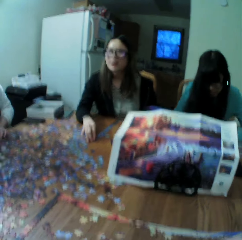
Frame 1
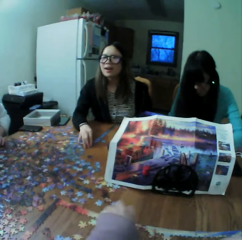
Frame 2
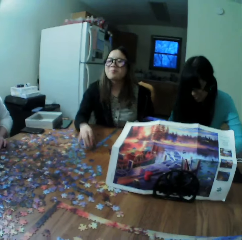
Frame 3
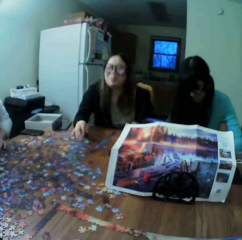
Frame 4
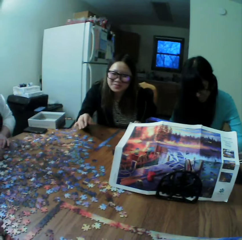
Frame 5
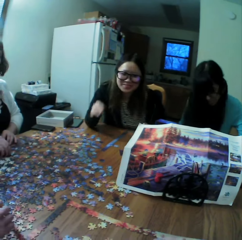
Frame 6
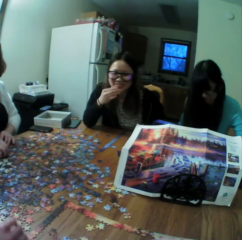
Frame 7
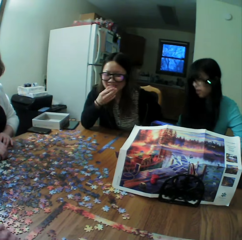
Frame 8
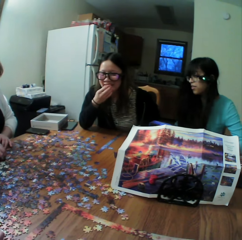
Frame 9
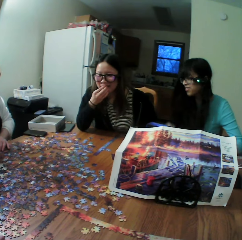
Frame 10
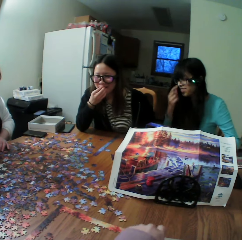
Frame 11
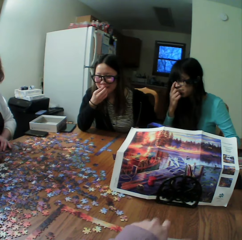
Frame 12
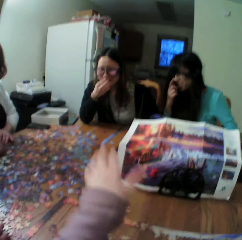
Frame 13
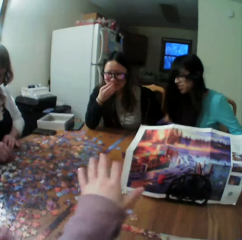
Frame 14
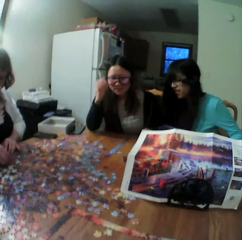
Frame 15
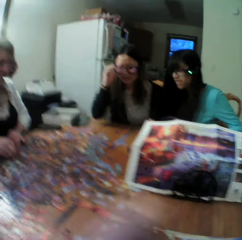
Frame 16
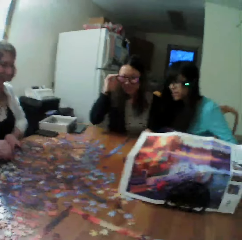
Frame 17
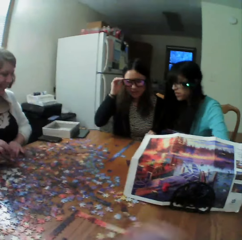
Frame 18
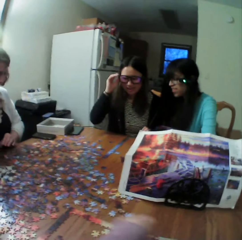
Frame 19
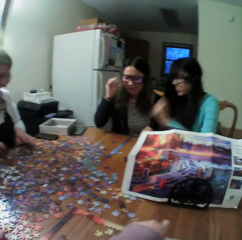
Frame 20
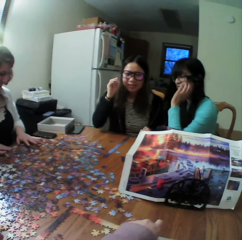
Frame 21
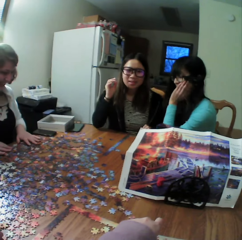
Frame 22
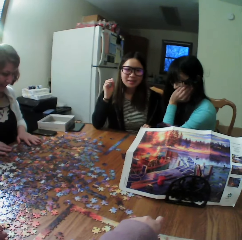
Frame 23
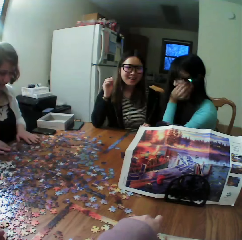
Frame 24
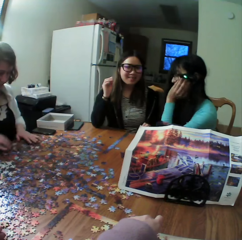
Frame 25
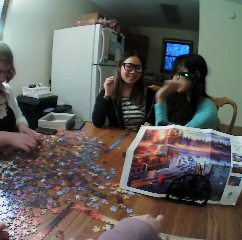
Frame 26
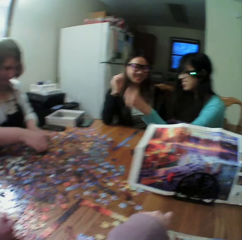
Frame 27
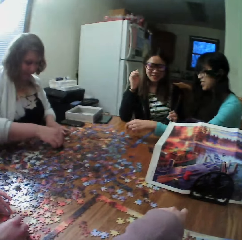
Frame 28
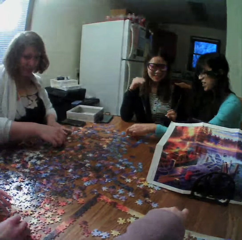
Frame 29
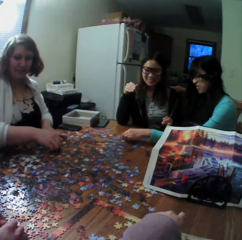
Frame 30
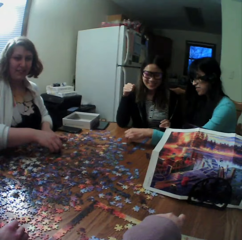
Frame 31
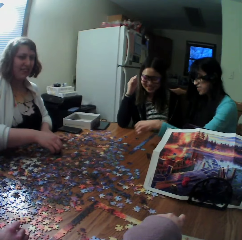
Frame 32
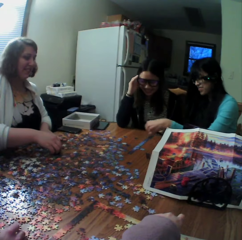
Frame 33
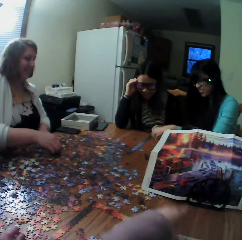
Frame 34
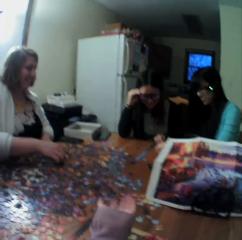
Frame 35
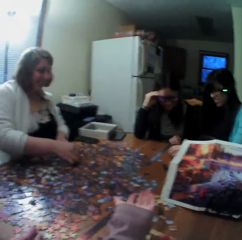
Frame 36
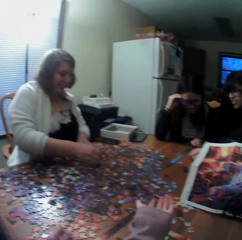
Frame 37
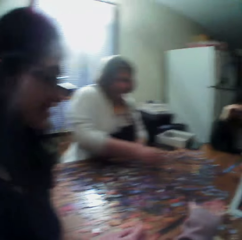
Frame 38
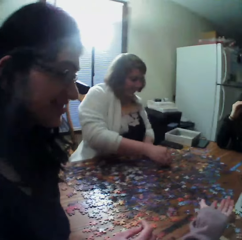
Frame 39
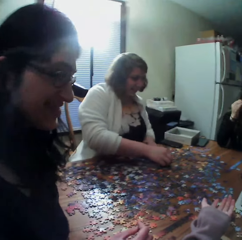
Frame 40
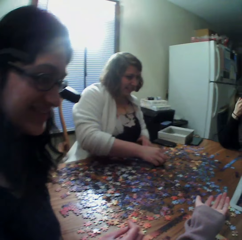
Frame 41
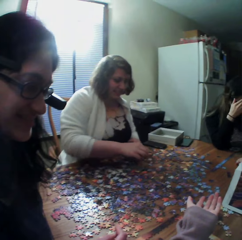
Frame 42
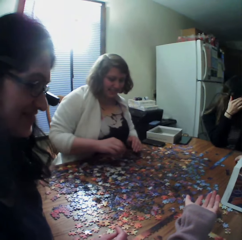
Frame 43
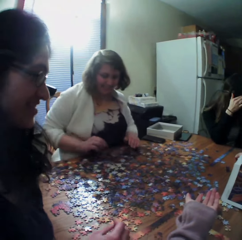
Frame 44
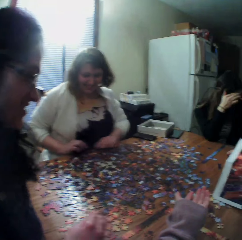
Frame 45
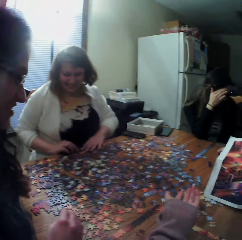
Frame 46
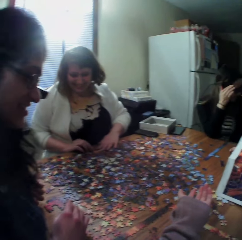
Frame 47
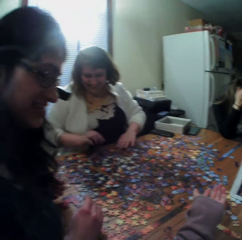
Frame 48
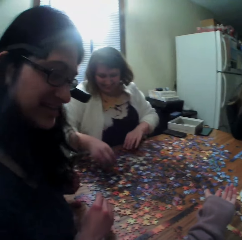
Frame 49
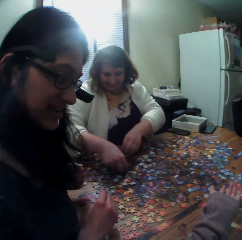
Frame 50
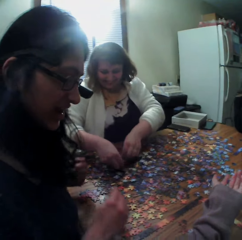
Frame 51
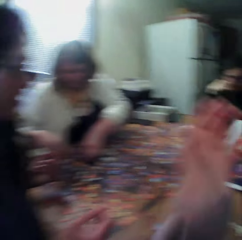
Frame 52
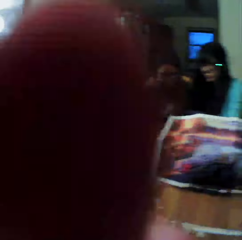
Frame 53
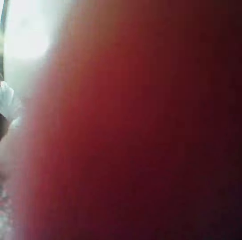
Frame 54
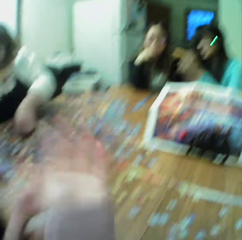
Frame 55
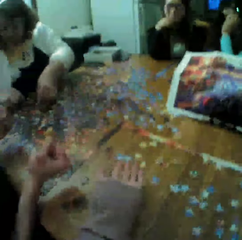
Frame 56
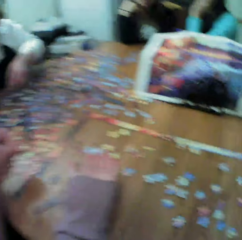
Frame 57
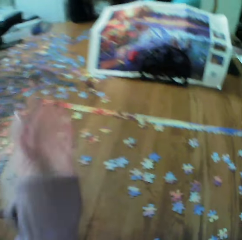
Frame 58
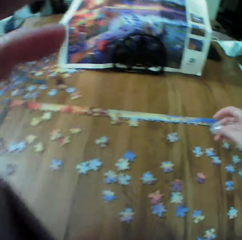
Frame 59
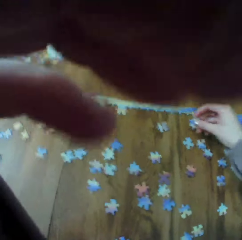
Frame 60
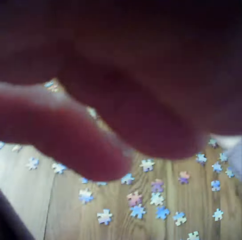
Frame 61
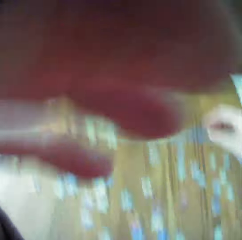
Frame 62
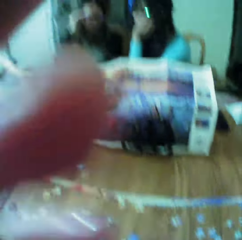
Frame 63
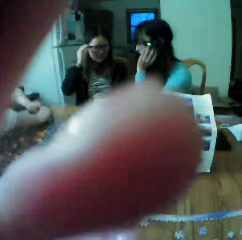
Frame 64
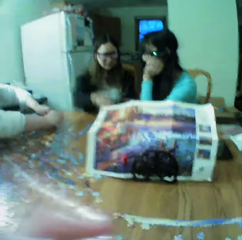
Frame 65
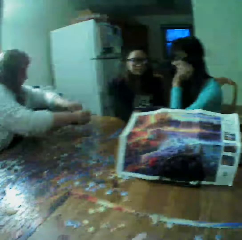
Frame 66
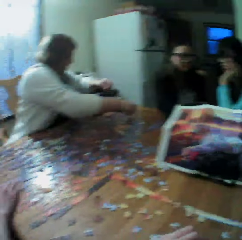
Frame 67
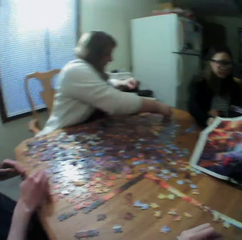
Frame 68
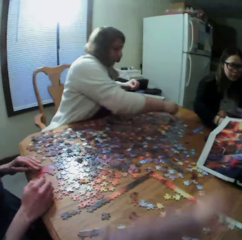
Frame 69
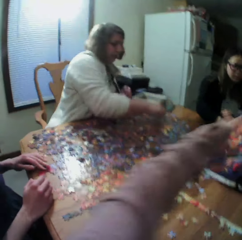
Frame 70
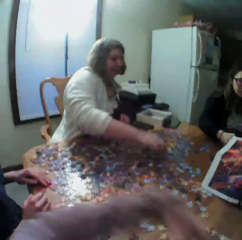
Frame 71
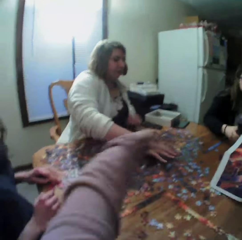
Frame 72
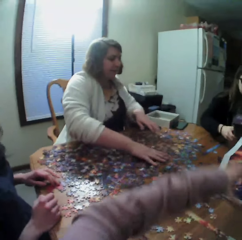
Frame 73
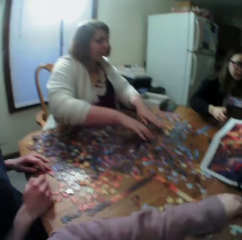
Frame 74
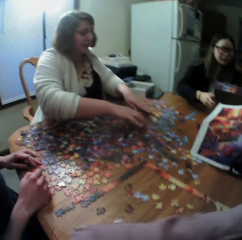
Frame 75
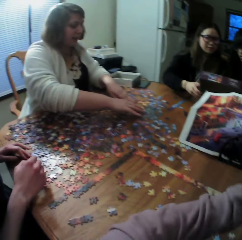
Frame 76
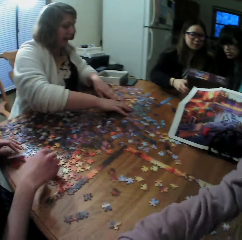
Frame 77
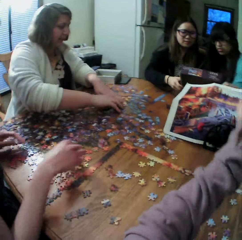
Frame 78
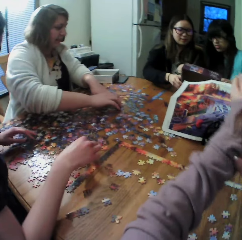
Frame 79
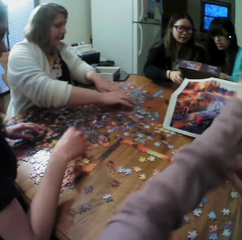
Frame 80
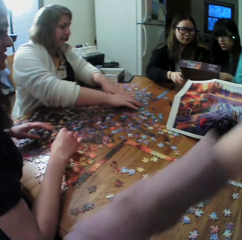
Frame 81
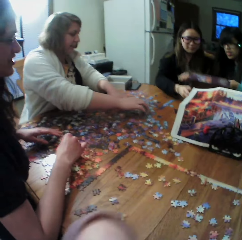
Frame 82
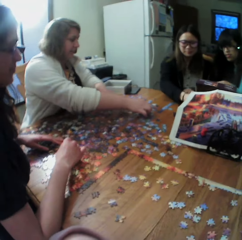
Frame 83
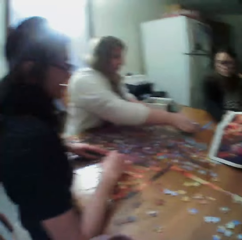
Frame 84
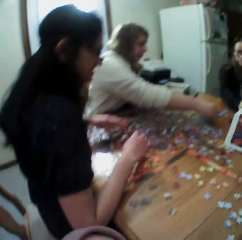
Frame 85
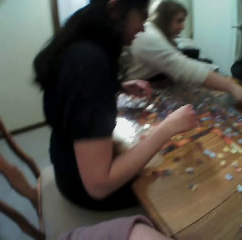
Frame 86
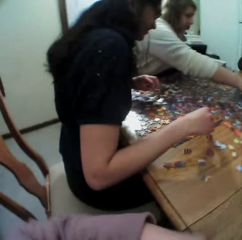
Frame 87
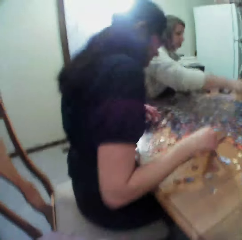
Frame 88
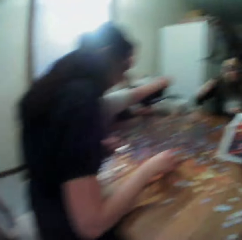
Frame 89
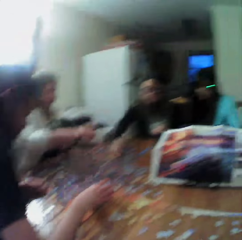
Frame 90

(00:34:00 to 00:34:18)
A woman looks for the puzzle pieces. The camera wearer looks around.

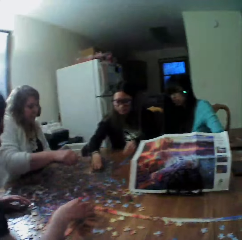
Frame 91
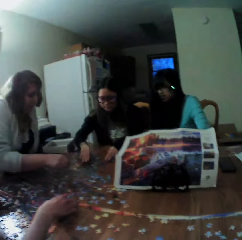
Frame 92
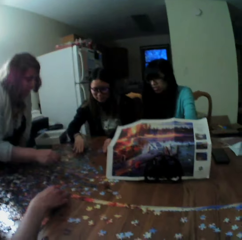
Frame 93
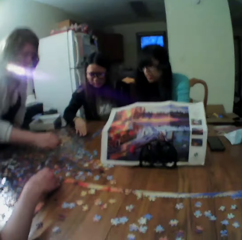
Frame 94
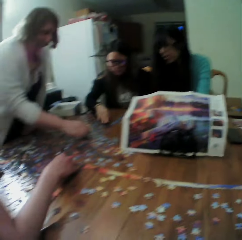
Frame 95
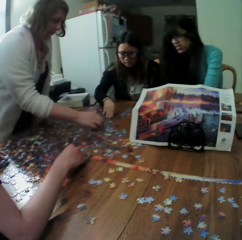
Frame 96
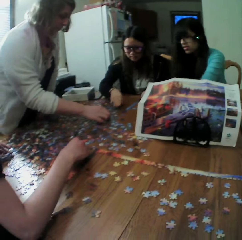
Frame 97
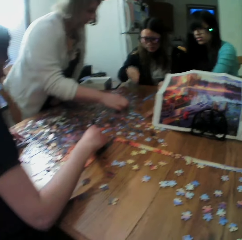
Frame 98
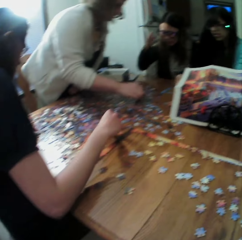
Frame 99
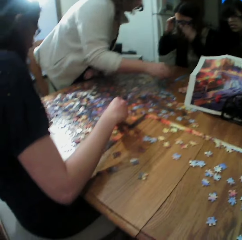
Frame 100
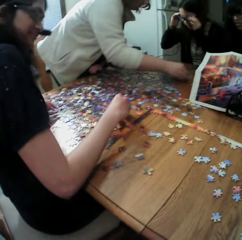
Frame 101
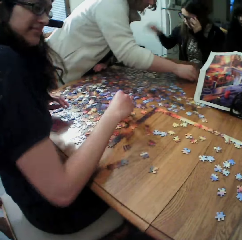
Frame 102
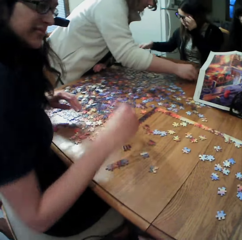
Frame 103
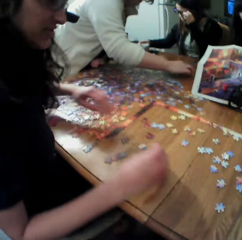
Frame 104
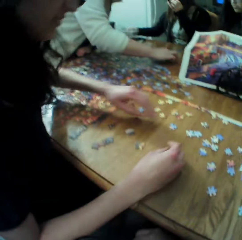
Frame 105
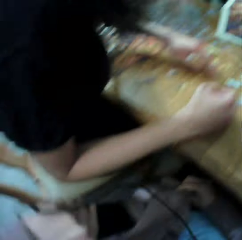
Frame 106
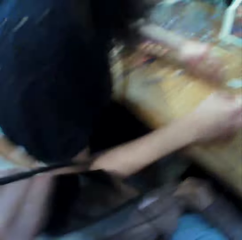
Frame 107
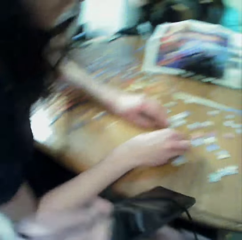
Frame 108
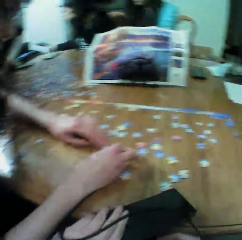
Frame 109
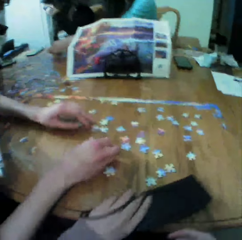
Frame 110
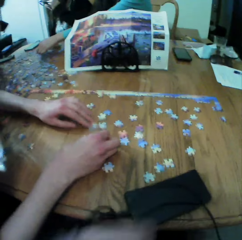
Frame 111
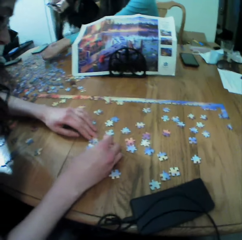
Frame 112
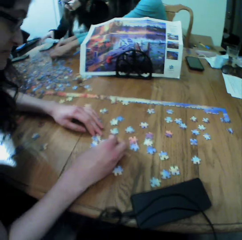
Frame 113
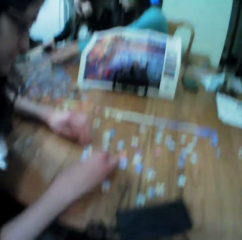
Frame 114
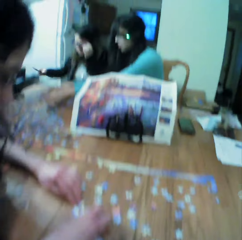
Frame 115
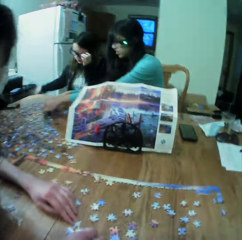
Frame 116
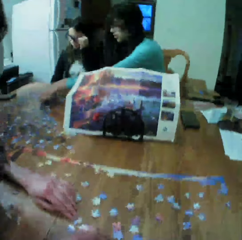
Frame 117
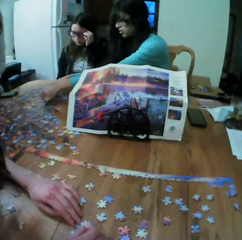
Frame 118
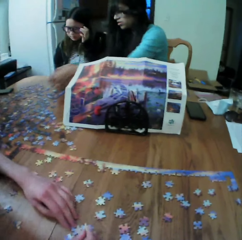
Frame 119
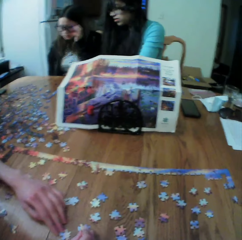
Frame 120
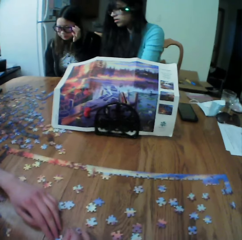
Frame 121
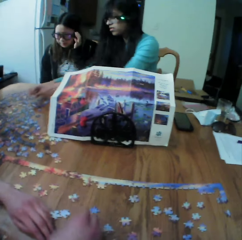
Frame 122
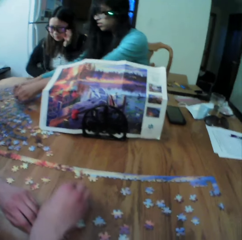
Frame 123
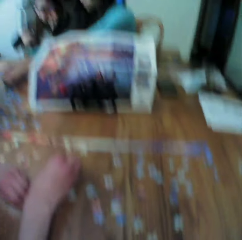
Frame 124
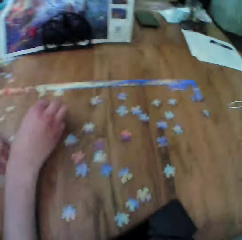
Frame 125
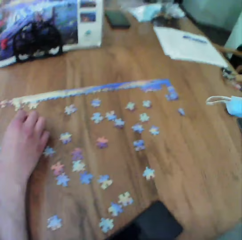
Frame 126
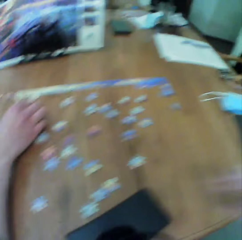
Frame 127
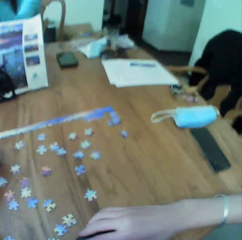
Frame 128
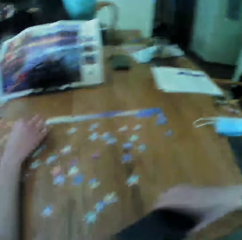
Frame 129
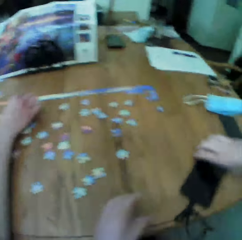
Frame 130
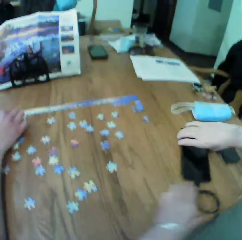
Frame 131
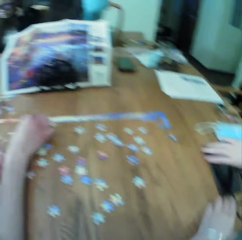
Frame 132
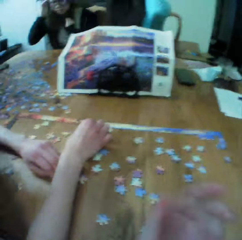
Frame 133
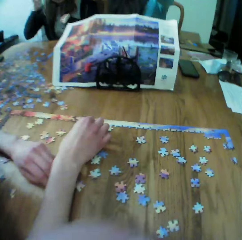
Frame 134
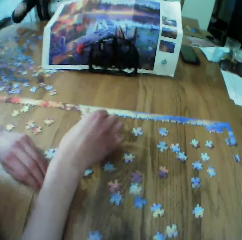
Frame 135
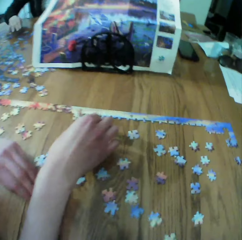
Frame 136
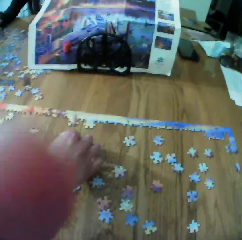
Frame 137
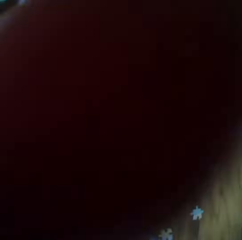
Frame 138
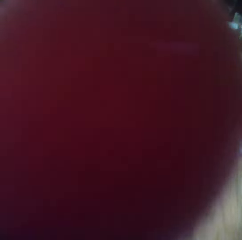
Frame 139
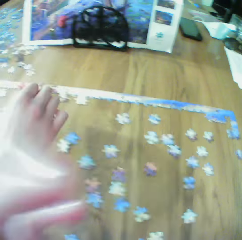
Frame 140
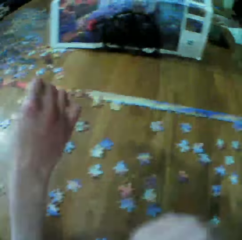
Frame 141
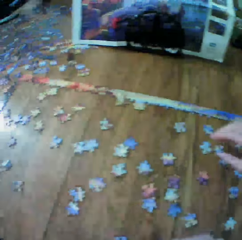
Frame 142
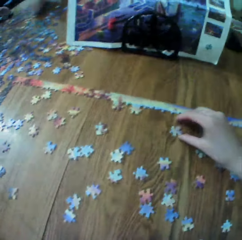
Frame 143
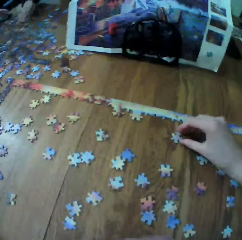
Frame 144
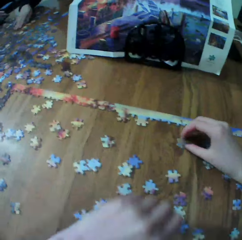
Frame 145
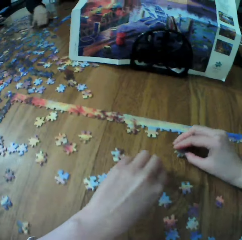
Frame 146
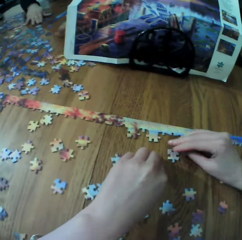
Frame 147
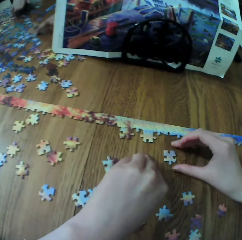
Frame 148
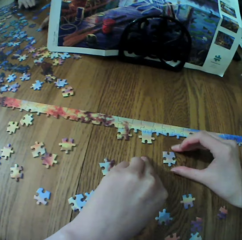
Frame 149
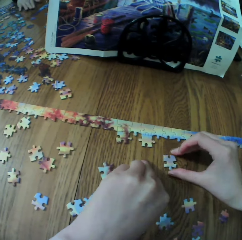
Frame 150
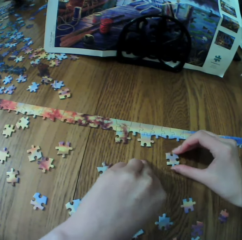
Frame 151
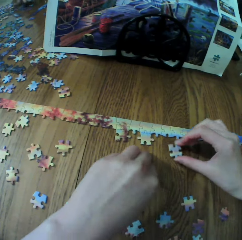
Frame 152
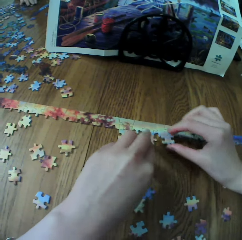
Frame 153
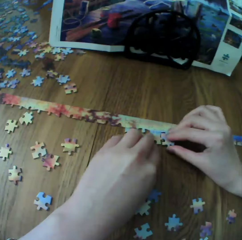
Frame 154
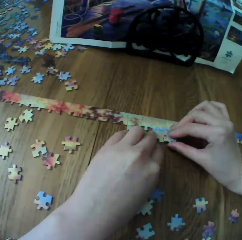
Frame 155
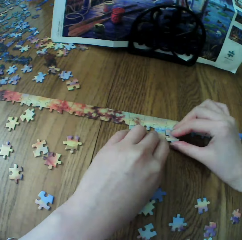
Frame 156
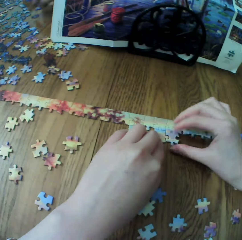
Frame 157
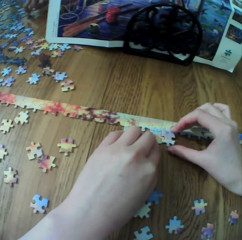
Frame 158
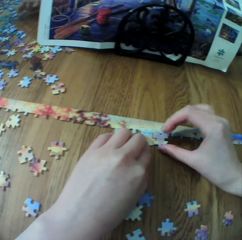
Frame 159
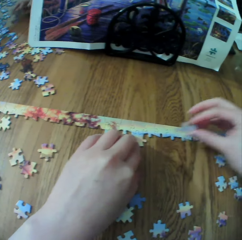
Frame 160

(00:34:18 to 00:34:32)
A woman looks for the puzzle pieces. The woman arranges the board game materials. The camera wearer picks up the phone. They put the phone on the table. The woman looks for the puzzle pieces. The camera wearer makes the puzzle pieces.
